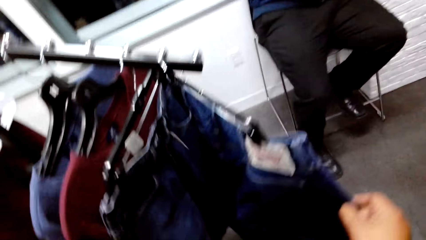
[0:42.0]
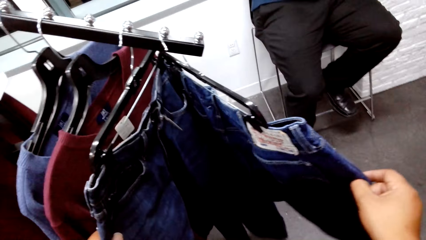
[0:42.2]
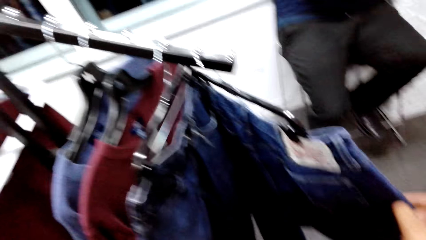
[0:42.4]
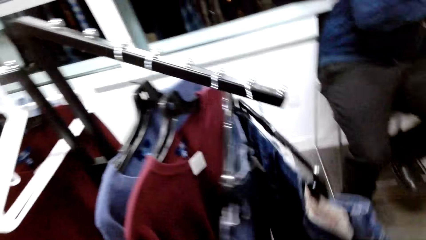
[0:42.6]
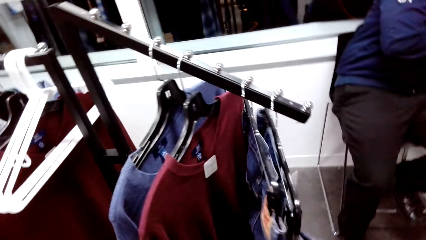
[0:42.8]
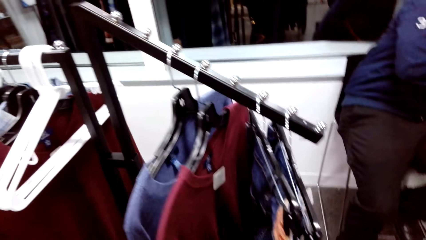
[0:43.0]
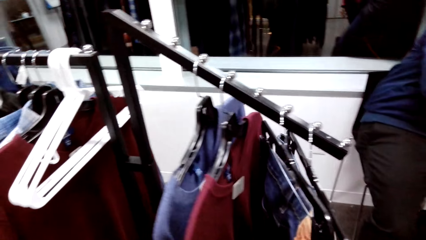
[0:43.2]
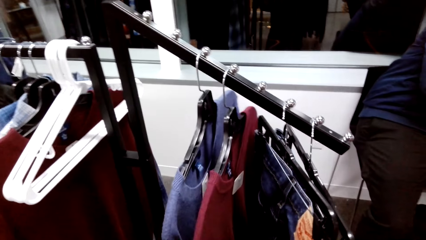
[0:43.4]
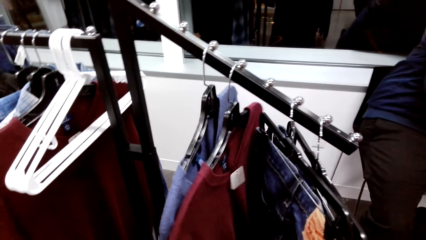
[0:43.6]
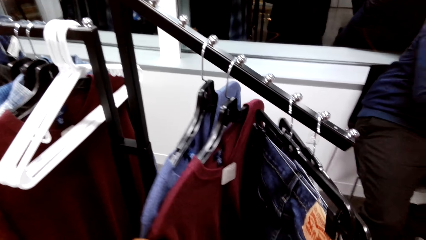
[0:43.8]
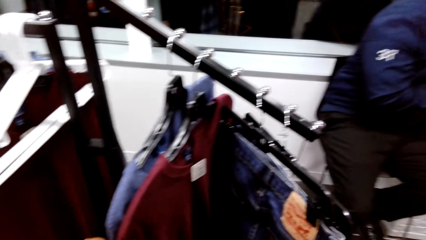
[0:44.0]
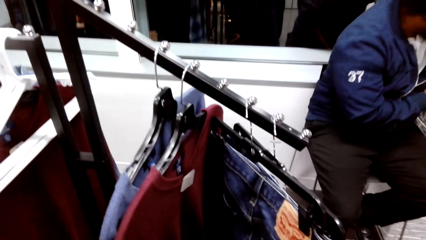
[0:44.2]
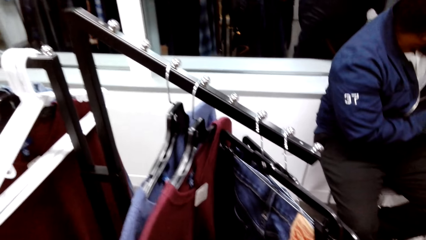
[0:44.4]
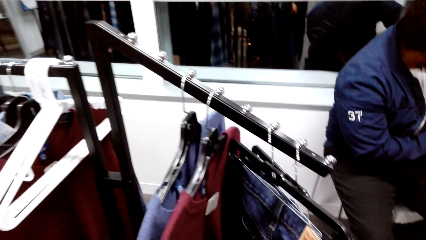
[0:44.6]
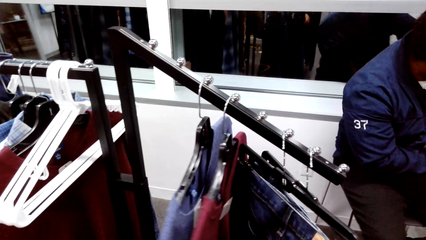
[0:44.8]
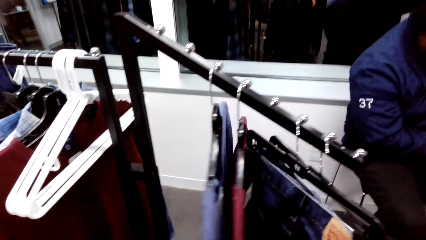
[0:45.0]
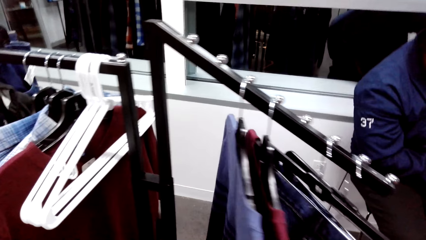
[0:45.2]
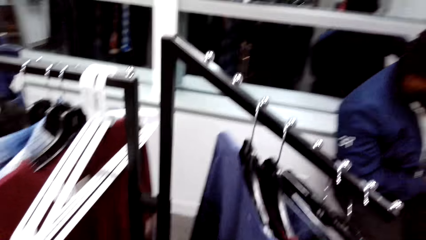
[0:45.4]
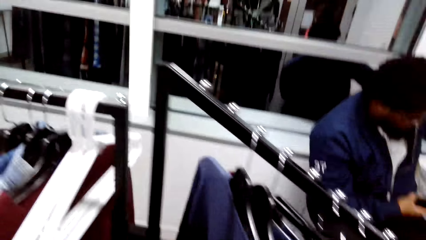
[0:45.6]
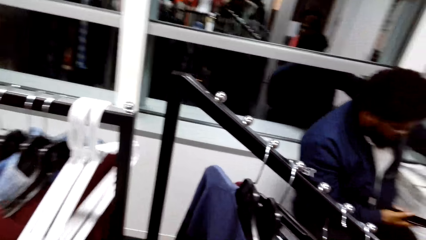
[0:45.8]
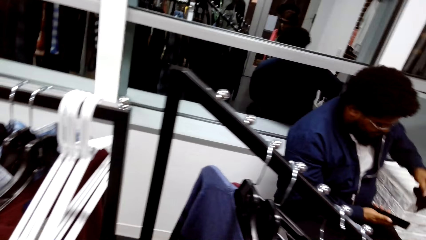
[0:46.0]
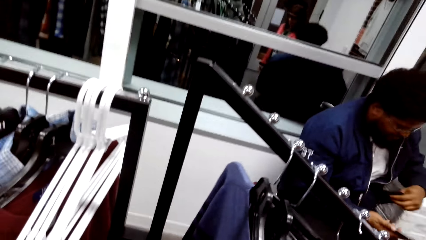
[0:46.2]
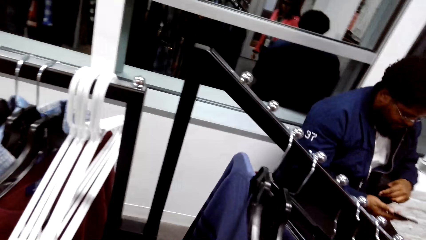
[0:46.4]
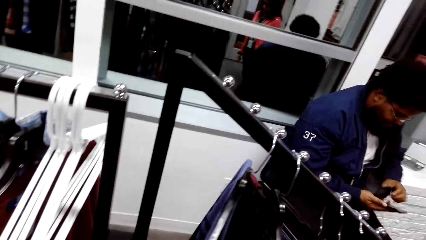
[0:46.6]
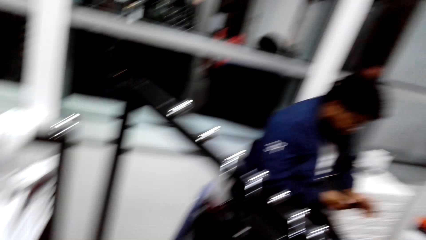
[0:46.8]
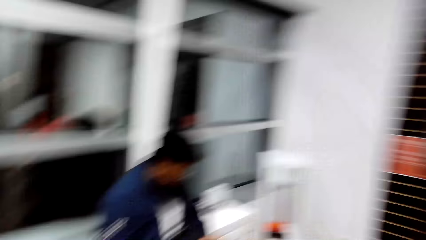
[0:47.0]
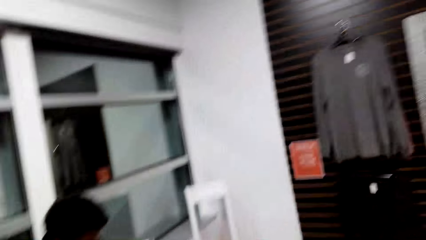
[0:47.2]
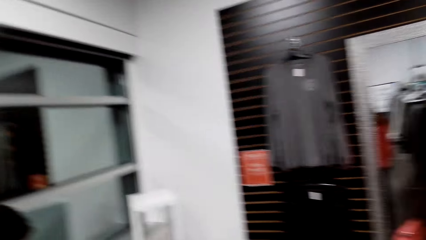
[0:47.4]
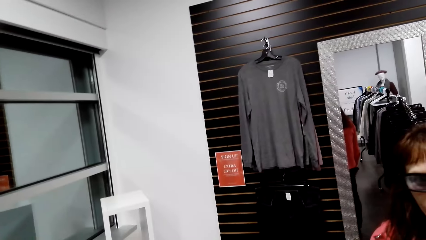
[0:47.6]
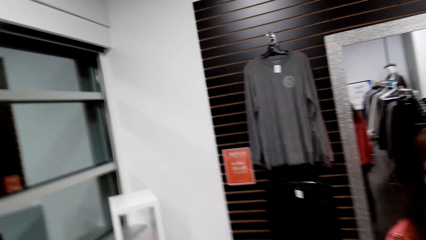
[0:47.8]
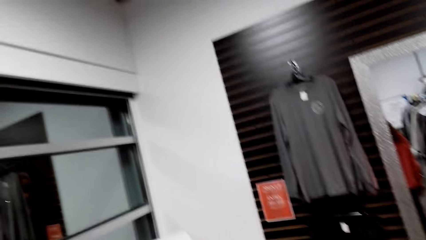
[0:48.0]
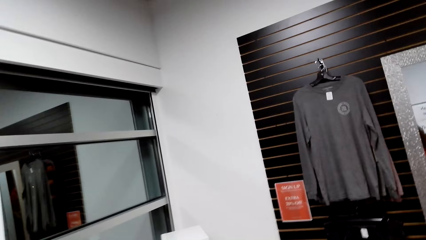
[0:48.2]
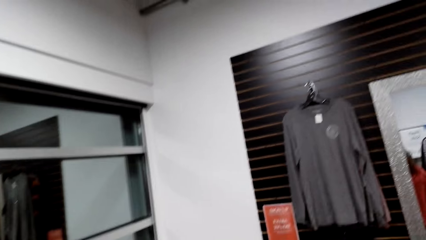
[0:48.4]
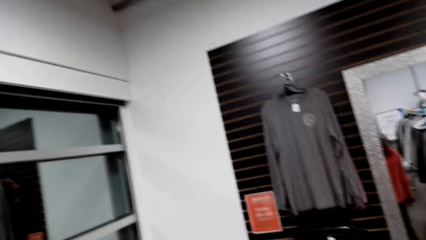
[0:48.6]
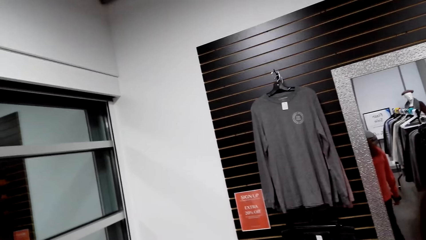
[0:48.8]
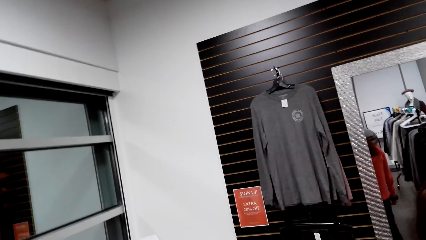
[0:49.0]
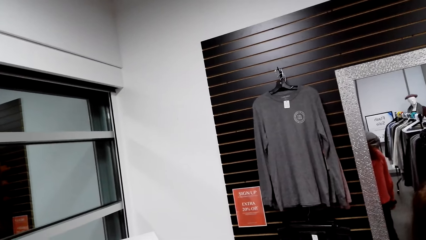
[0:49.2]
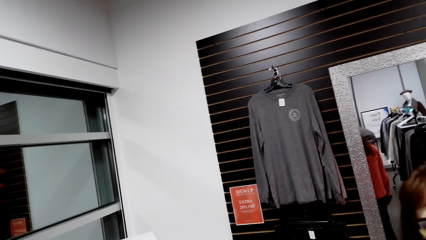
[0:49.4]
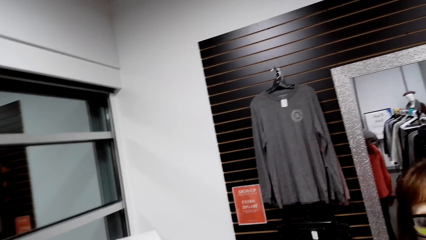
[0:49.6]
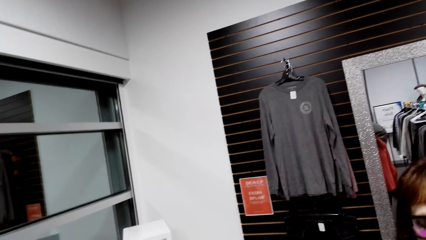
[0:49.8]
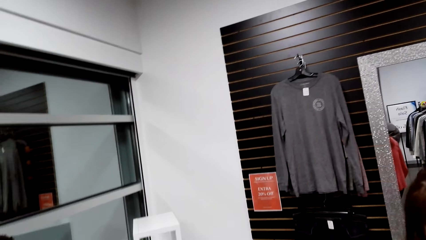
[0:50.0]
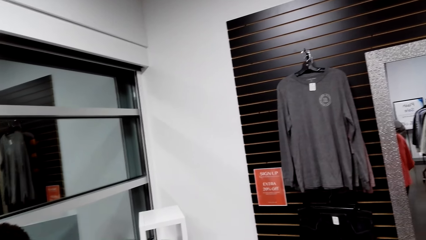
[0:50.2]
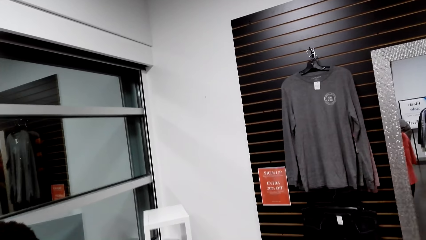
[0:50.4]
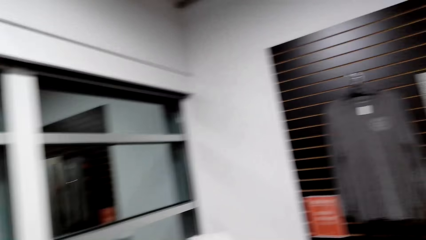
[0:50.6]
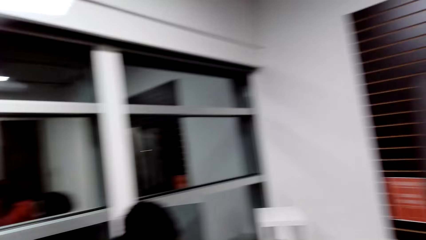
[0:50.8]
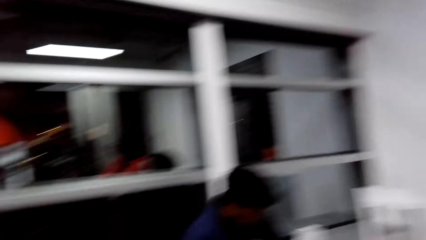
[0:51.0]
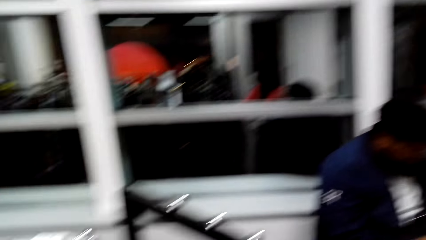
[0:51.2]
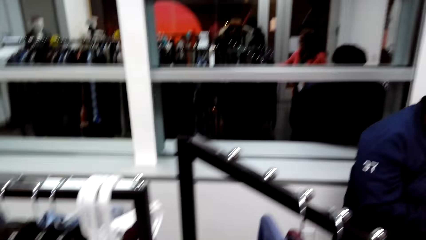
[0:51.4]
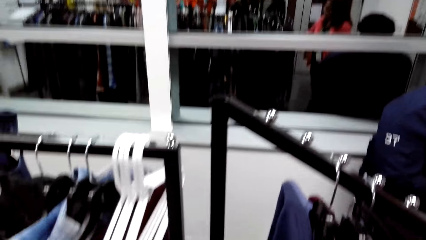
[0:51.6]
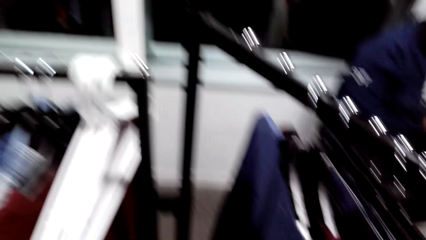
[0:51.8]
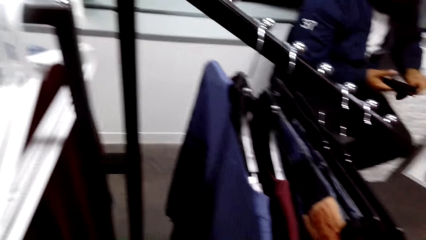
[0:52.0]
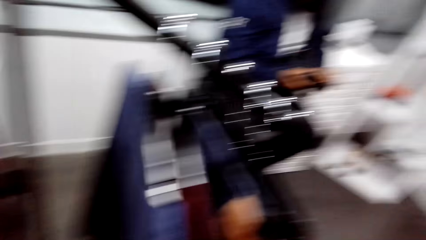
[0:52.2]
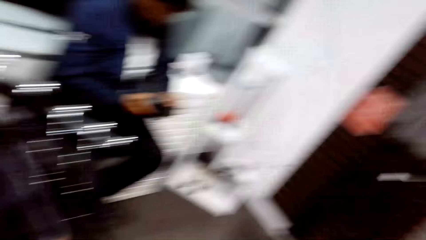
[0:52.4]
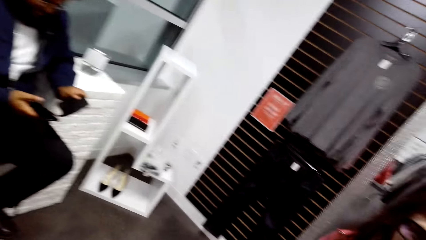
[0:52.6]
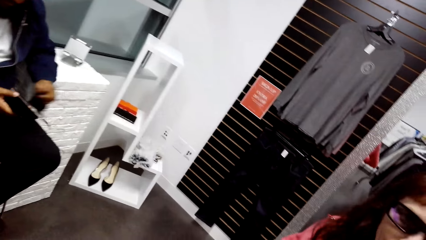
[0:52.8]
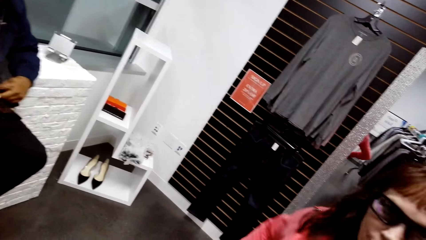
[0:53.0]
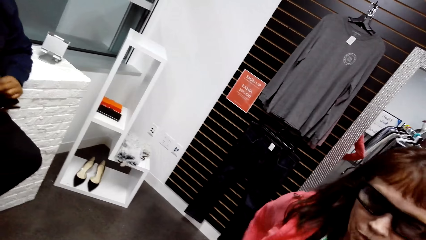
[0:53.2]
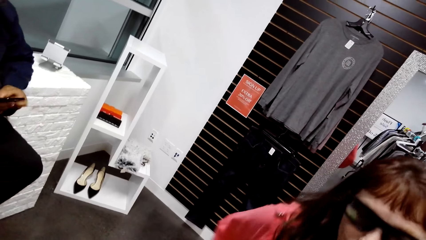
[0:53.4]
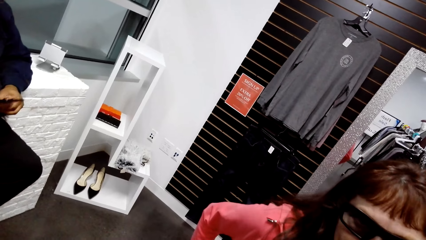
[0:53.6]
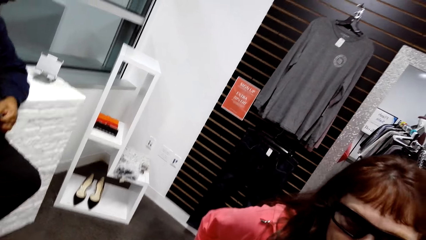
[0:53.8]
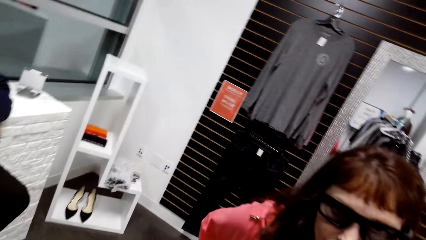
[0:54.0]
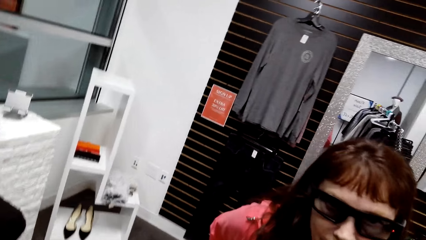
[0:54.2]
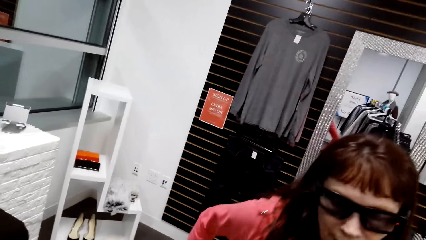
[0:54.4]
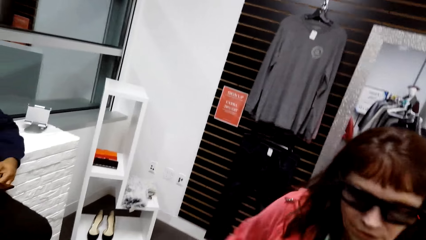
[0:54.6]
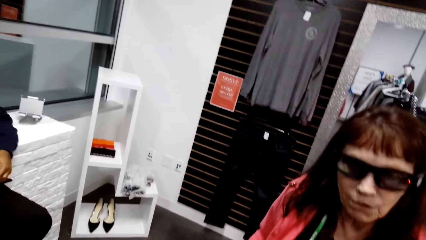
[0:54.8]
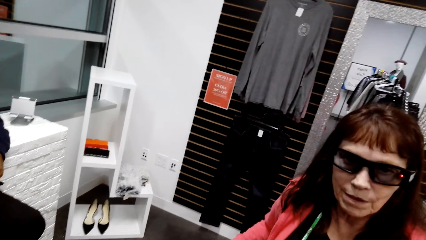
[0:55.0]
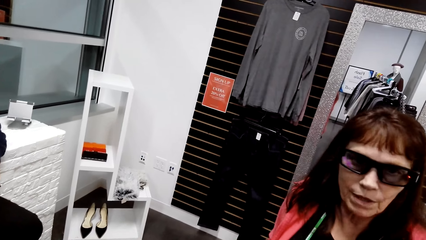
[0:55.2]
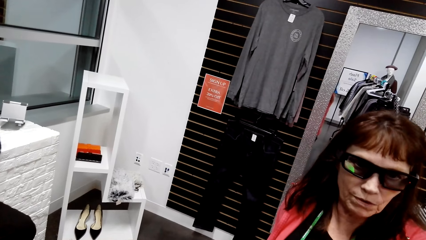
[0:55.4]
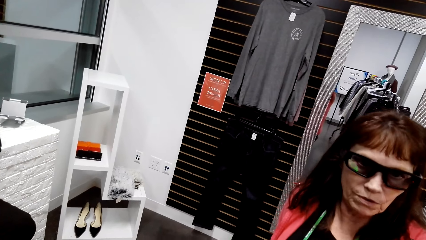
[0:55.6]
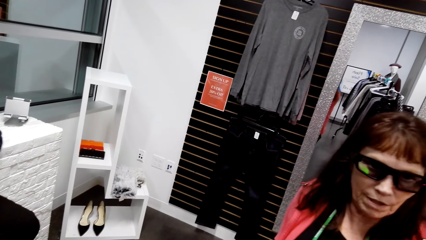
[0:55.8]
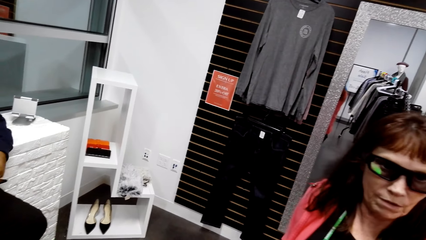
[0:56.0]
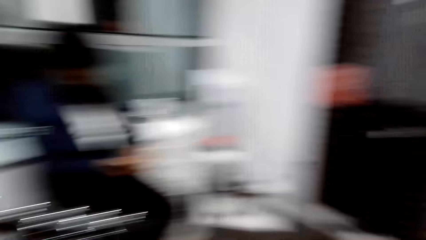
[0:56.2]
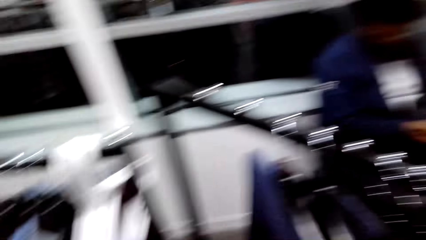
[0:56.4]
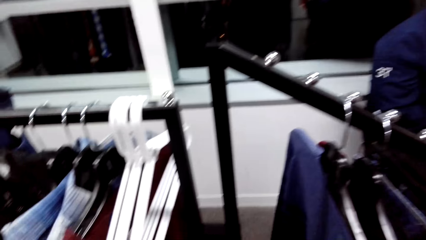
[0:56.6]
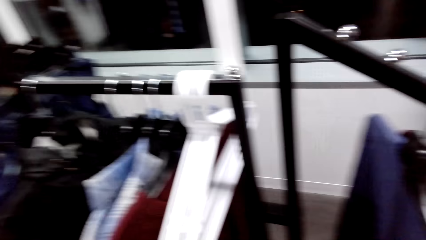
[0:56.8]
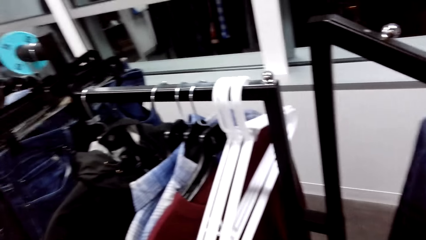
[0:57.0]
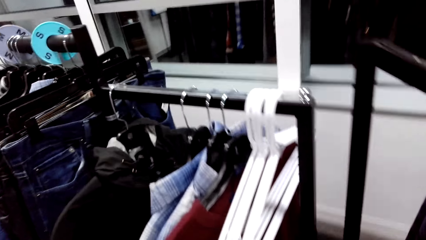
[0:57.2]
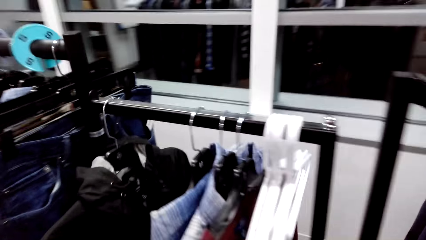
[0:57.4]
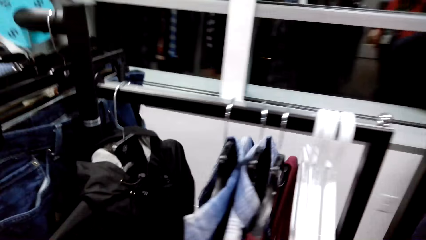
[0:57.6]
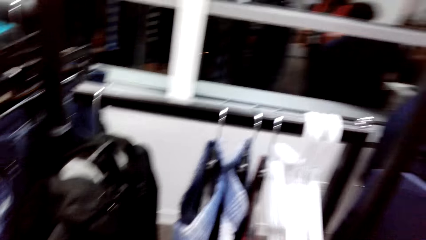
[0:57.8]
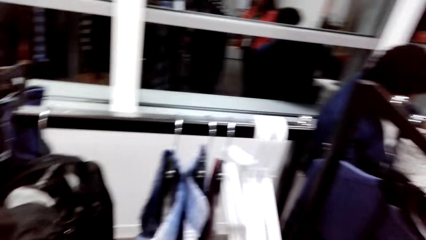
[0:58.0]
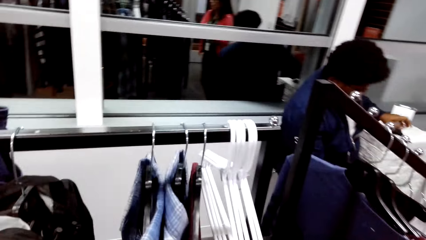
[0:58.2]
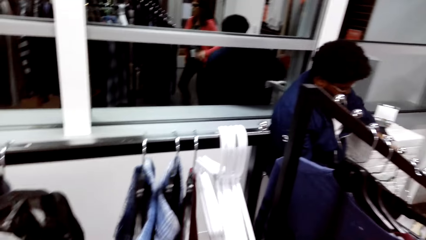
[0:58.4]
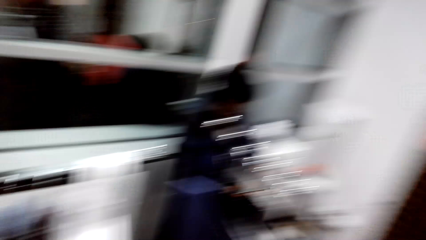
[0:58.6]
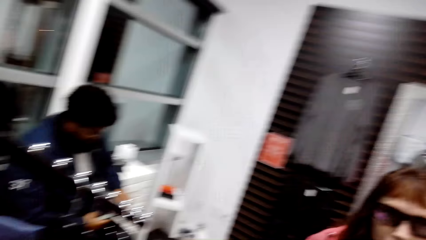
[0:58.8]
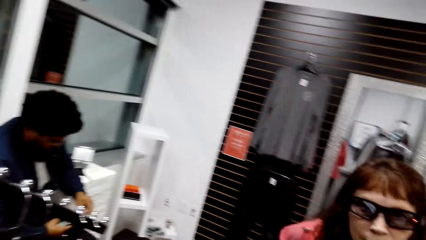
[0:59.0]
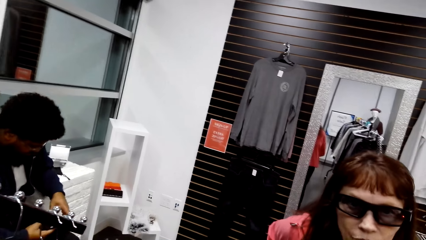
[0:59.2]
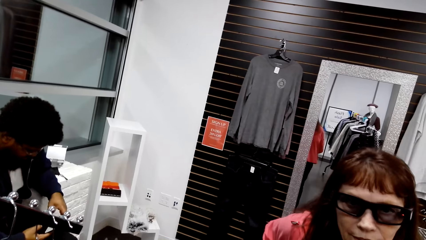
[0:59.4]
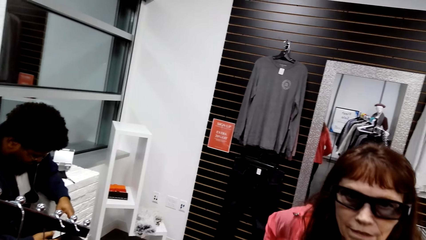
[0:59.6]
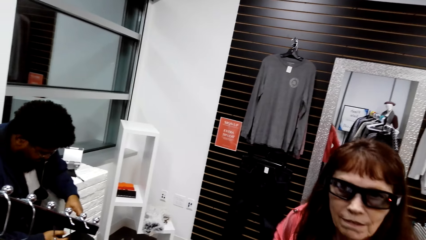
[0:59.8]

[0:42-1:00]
The camera wearer moves clothes. They look around the clothing store. They look to the side. They dialogue with persons. A woman moves. The camera wearer looks around. They walk around the clothing store.
